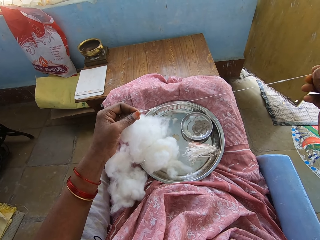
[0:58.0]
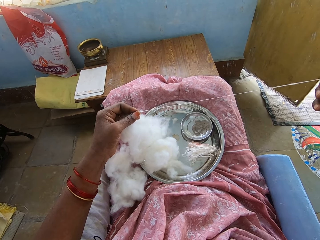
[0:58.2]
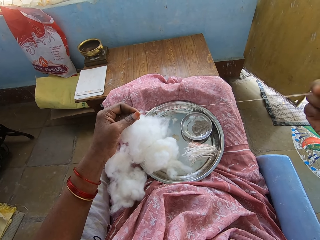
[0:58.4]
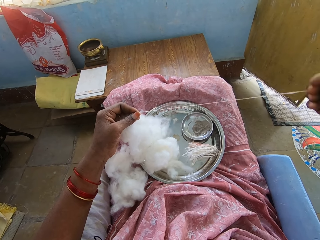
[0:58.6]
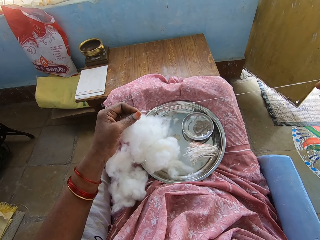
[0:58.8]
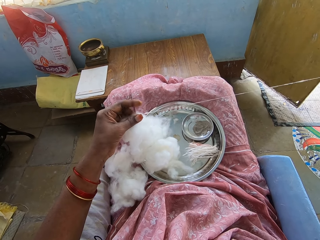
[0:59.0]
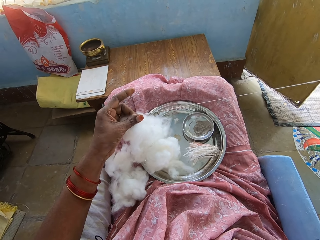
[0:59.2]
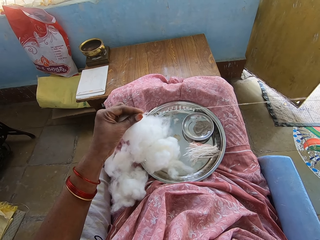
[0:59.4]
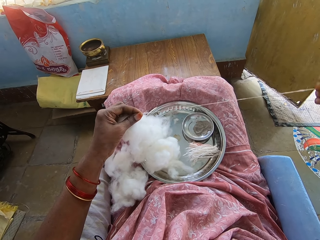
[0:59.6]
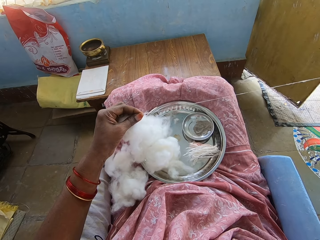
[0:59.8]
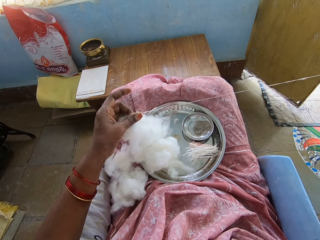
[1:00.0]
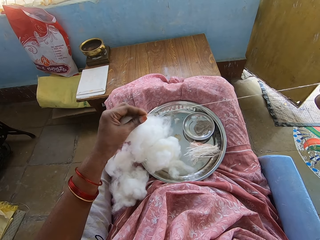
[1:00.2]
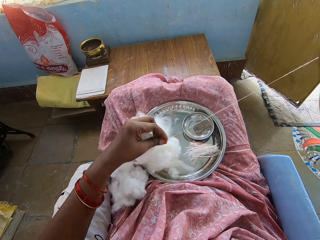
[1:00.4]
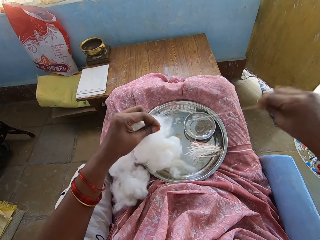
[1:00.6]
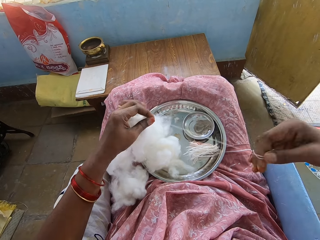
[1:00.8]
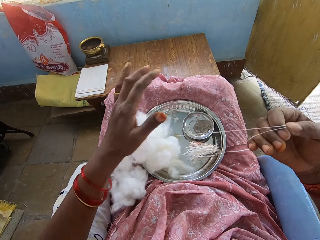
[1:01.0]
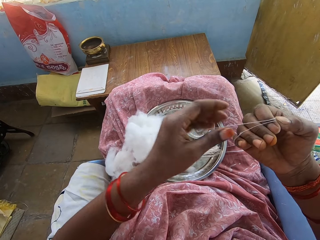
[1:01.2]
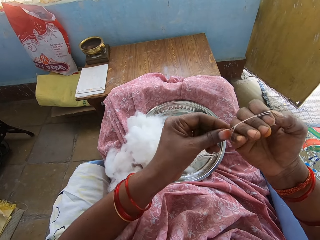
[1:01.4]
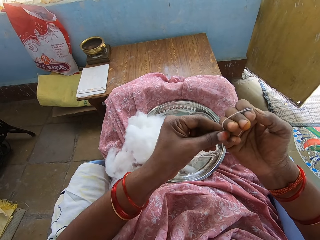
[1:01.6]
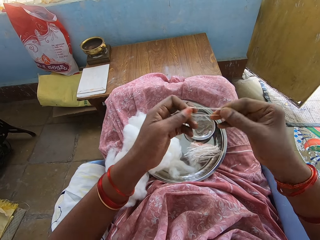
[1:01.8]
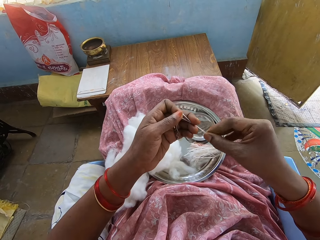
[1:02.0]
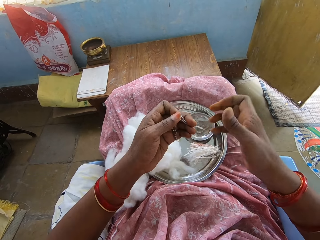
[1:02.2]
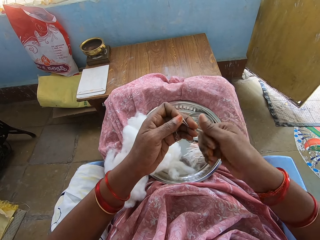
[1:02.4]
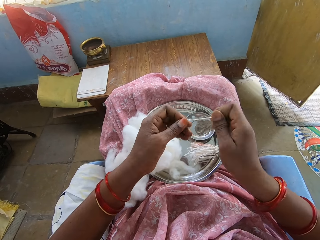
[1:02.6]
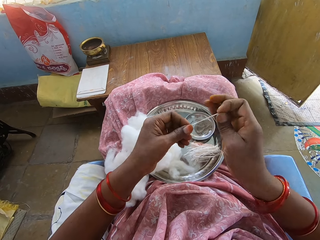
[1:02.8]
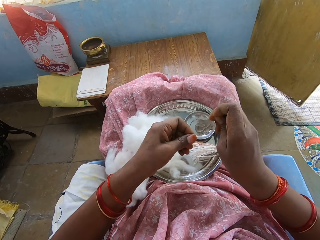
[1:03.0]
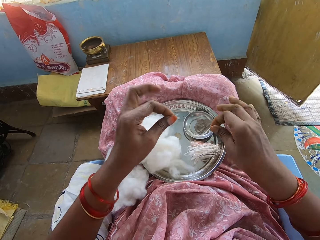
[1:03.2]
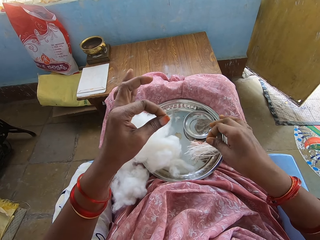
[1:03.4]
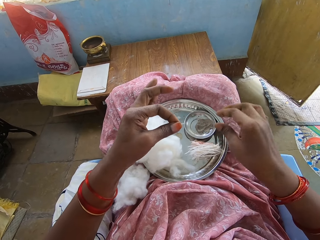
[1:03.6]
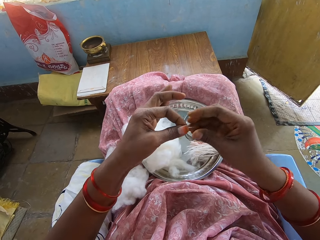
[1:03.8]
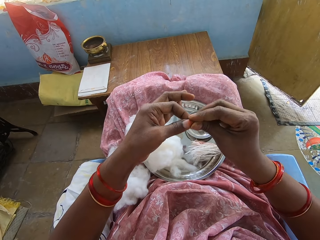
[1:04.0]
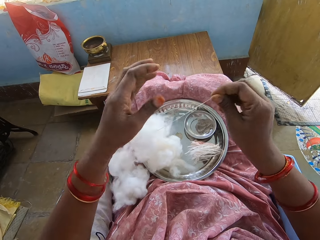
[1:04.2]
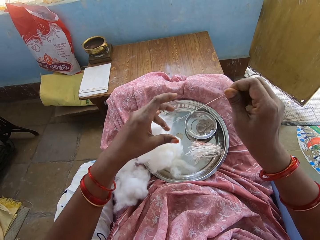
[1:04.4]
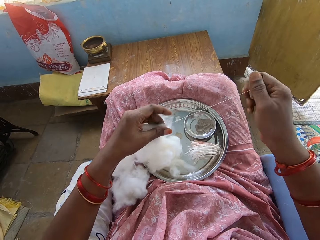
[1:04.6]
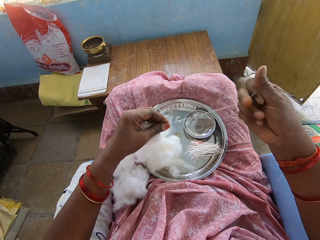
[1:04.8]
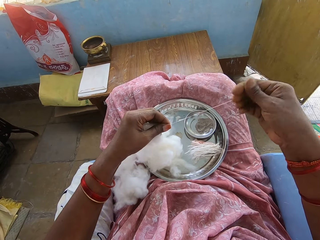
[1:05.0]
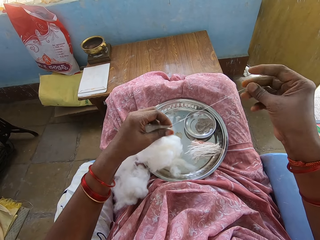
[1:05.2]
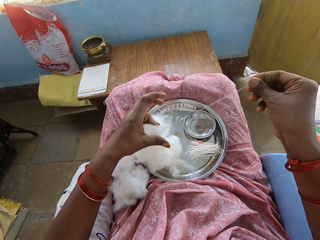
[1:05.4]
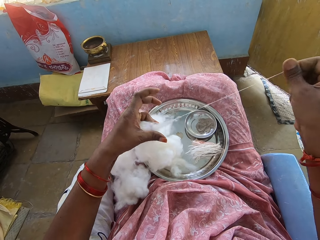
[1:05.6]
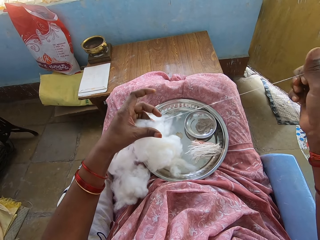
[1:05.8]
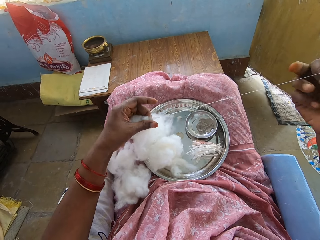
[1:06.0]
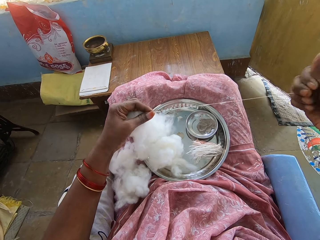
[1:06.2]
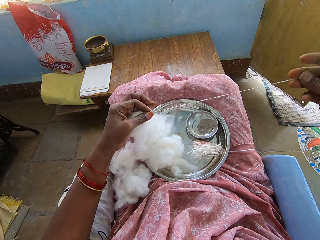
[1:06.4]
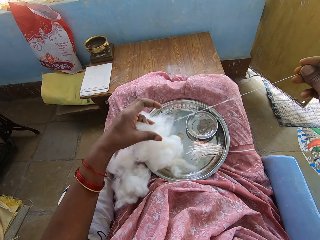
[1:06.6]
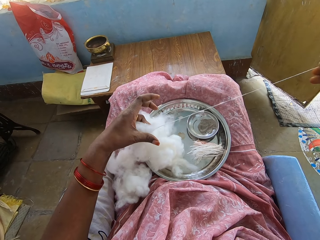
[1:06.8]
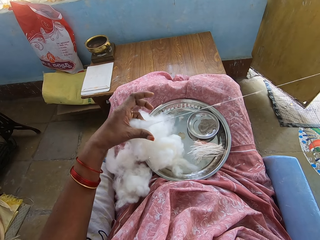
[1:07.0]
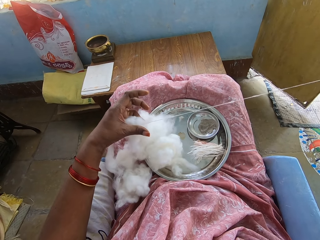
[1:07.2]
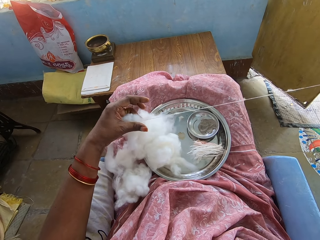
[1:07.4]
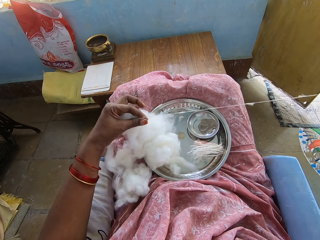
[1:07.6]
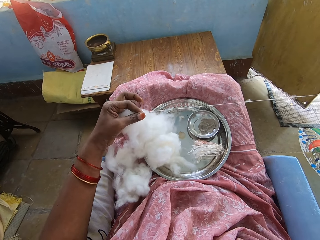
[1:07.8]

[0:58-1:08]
The camera wearer rolls a cotton string or thread on a hand. They twist the thread. They cut the cotton wool string. They put the string on a tray. They adjust a cotton wool. They pull the thread.

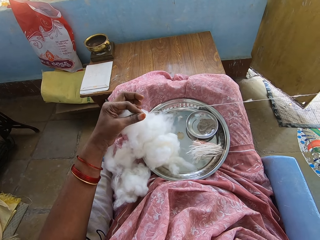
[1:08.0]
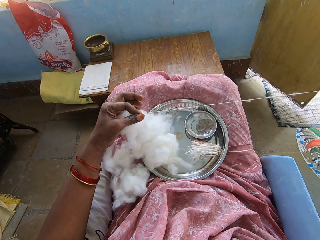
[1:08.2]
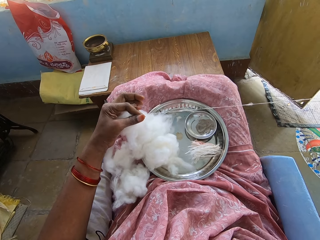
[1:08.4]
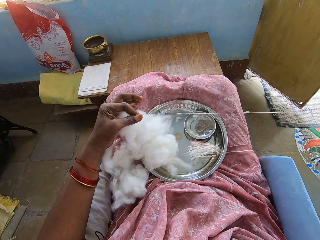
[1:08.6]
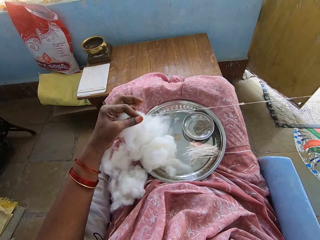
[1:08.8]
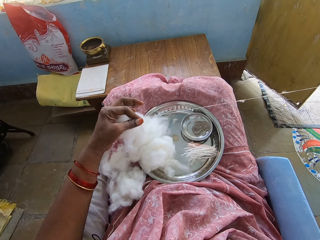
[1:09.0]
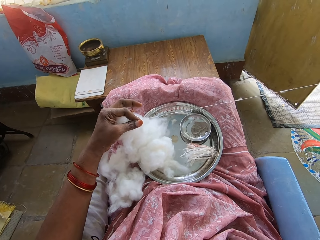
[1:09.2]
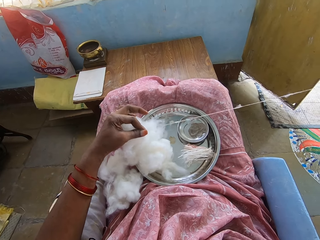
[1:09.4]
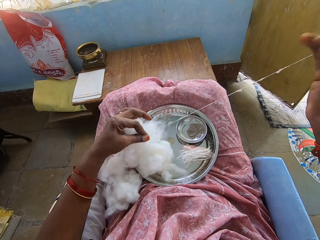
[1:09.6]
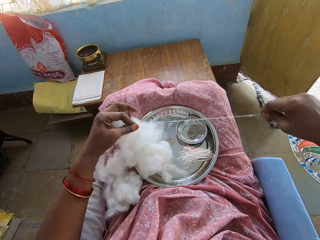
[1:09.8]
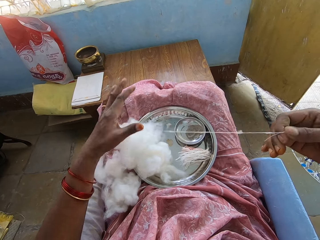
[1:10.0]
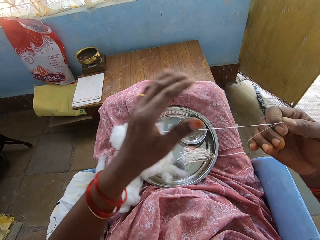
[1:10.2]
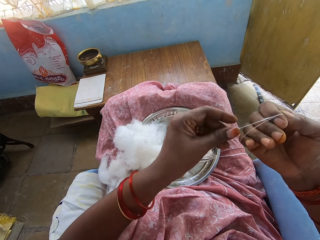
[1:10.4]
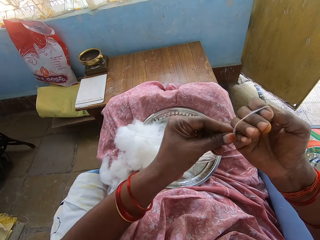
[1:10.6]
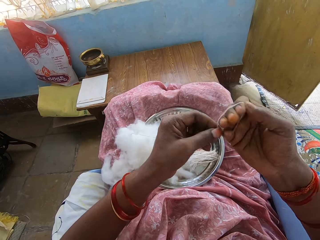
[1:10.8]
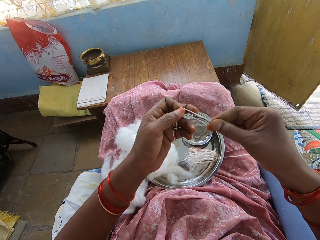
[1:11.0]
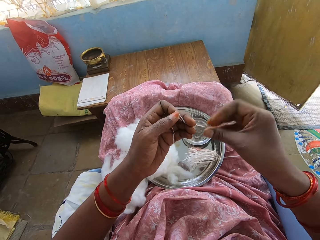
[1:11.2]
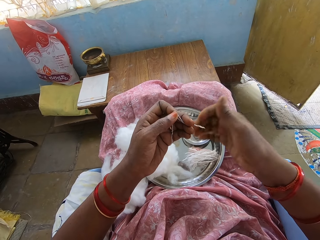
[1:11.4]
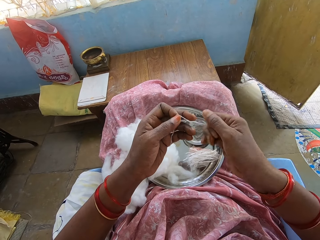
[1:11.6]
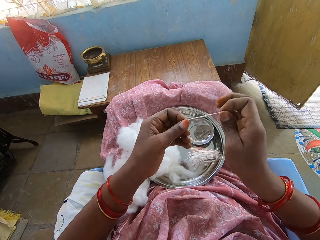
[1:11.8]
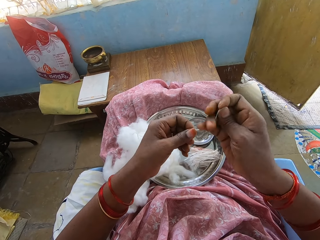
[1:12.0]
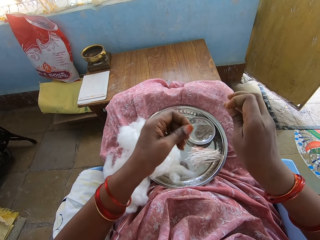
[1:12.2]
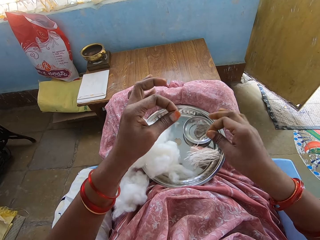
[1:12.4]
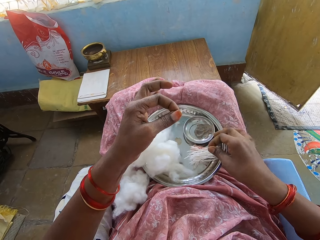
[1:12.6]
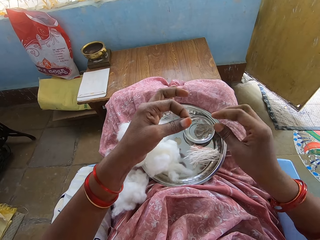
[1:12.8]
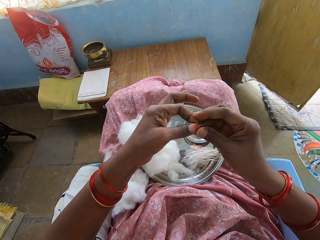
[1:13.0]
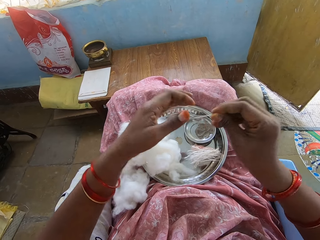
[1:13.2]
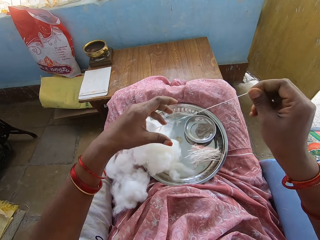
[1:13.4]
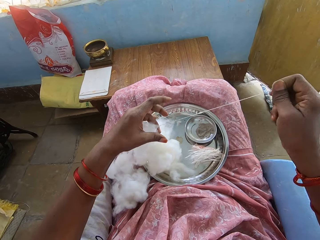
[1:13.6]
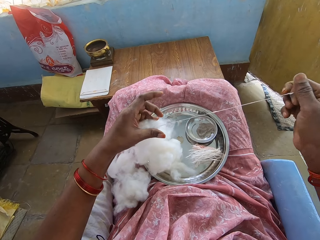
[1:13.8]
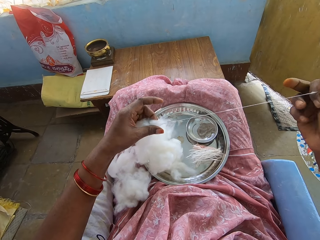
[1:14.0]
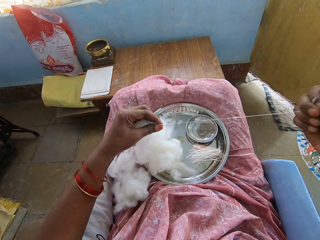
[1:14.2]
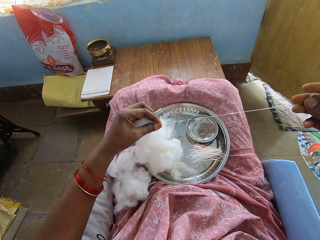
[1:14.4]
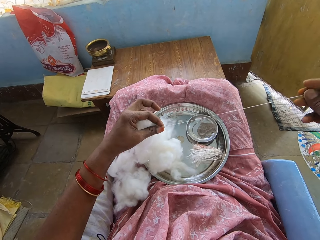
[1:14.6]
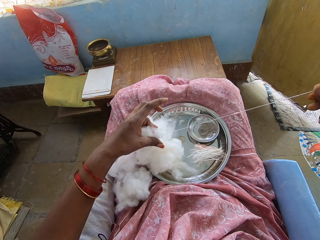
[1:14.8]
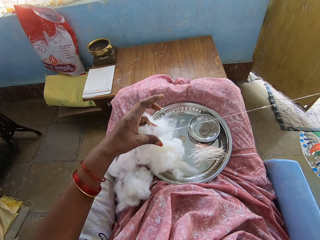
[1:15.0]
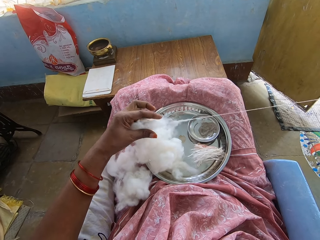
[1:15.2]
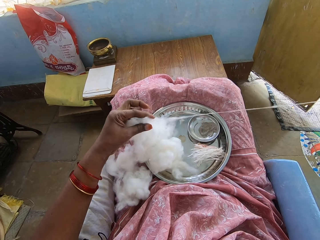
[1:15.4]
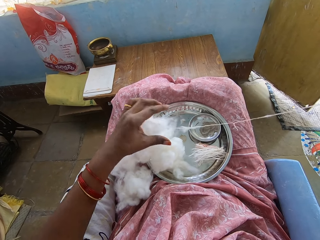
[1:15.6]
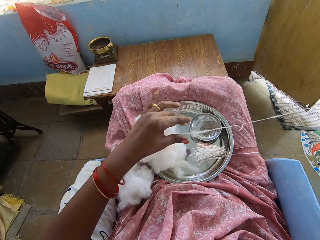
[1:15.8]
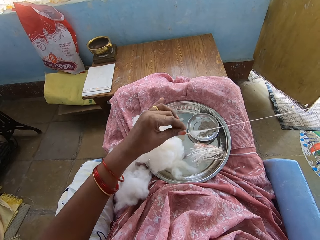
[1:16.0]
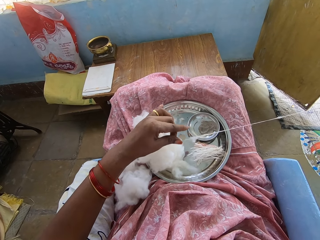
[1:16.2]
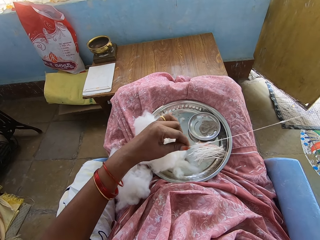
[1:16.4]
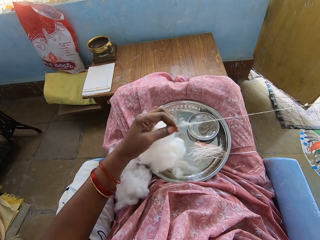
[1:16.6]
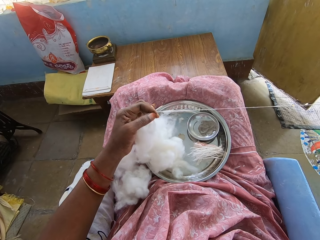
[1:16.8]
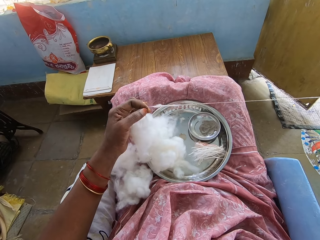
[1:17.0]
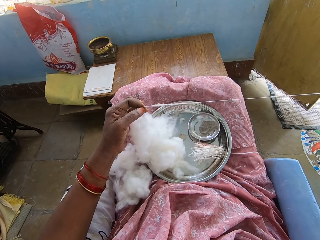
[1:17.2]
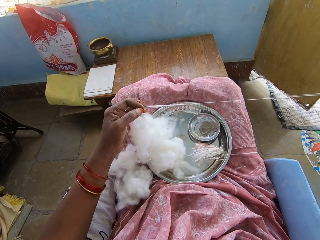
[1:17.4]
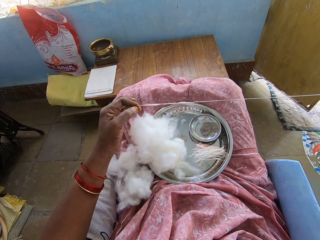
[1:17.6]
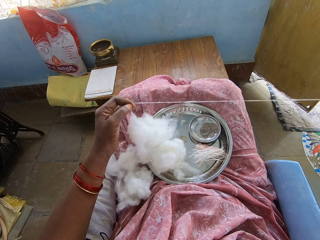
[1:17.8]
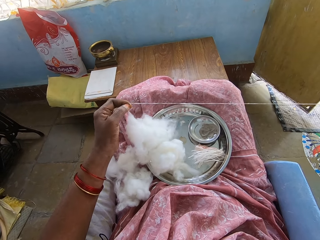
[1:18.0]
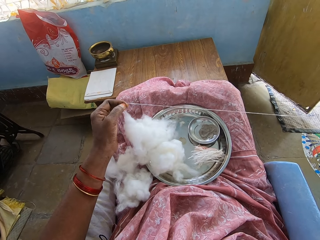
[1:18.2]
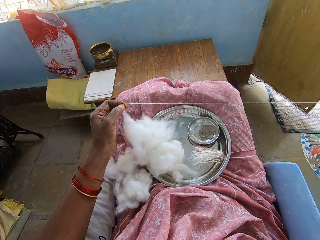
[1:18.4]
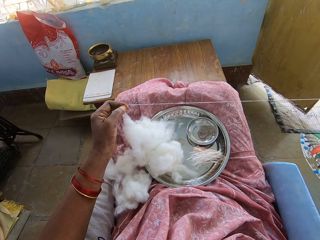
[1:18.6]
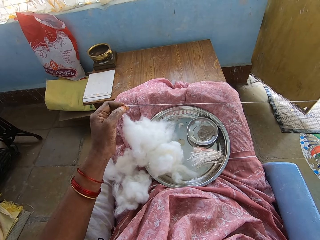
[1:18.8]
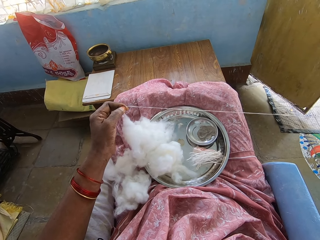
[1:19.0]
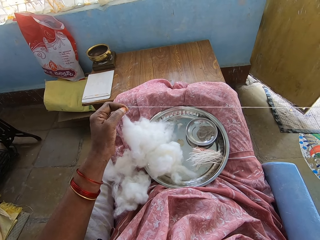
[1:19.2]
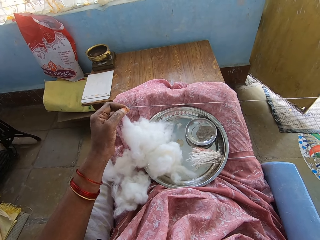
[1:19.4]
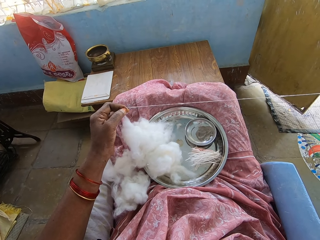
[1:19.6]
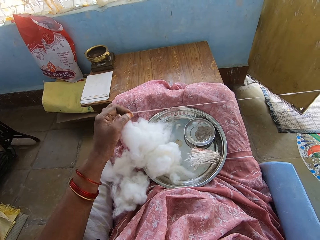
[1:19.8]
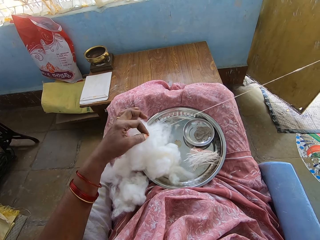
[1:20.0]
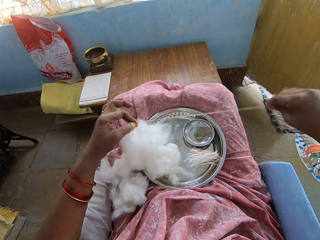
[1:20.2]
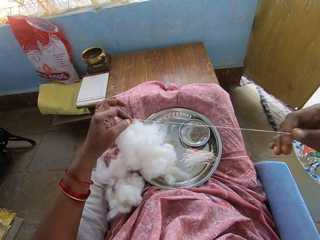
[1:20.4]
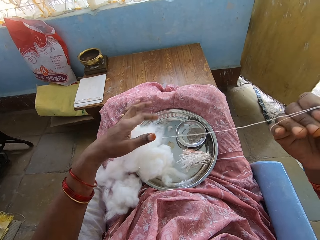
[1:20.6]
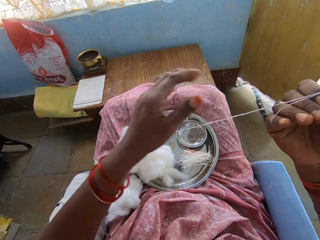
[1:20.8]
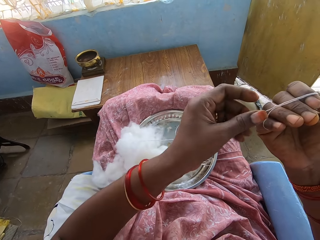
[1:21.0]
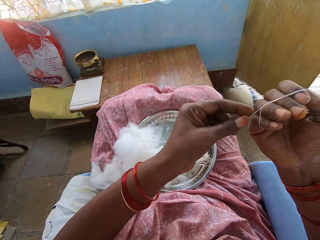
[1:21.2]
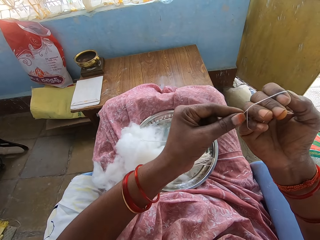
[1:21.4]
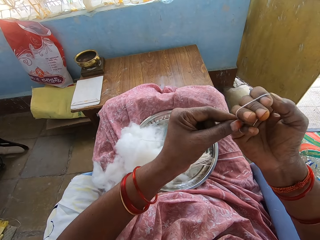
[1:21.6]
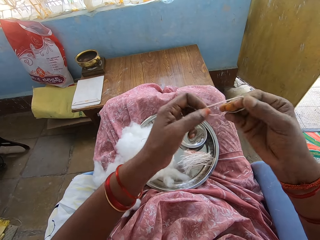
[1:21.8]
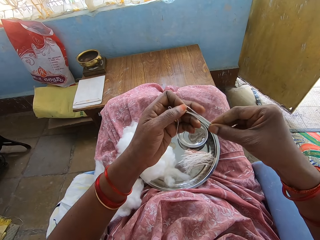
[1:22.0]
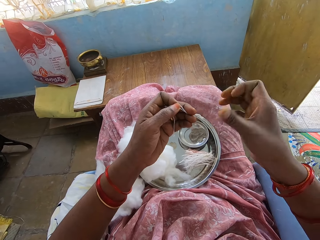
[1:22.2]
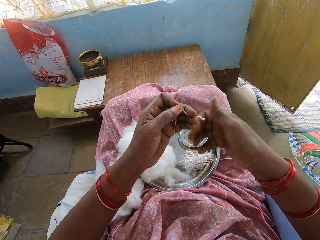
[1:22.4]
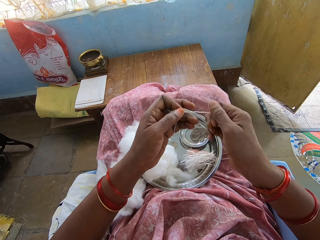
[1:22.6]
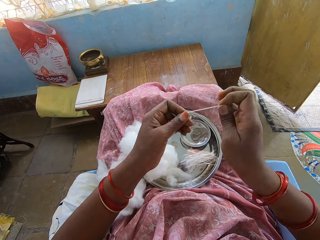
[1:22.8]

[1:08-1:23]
The camera wearer rolls a cotton string or thread on a hand. They cut the cotton wool string. They twist the thread. They put the string on a tray. They adjust a cotton wool. They pull the thread. They roll the cotton string on a hand.
